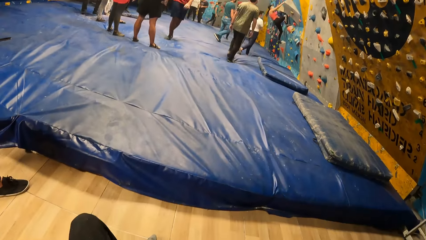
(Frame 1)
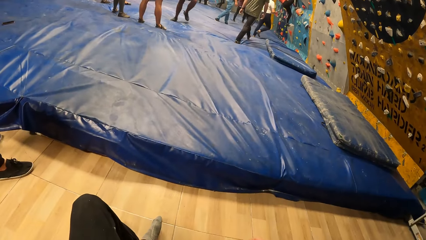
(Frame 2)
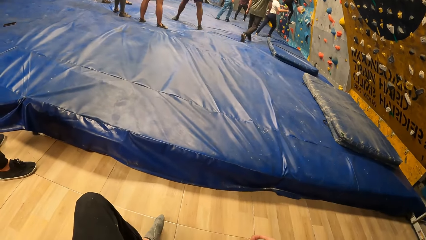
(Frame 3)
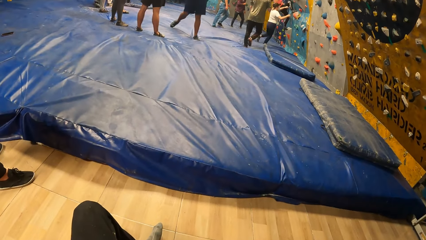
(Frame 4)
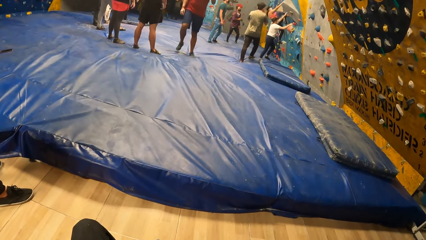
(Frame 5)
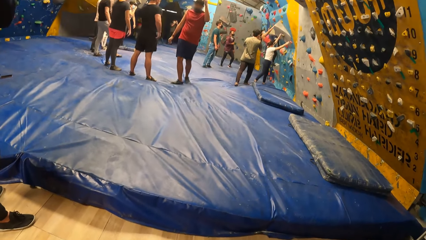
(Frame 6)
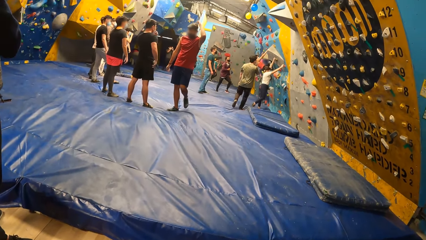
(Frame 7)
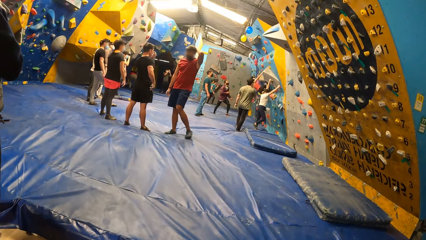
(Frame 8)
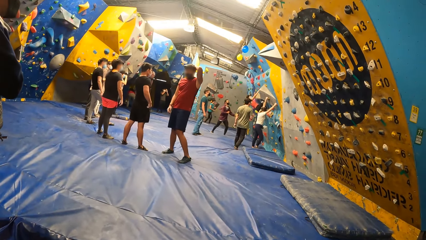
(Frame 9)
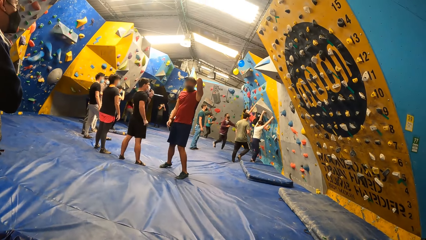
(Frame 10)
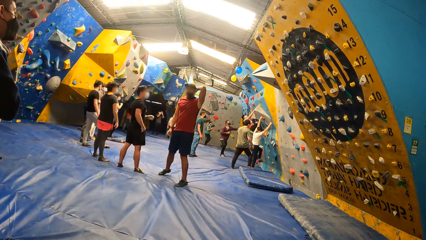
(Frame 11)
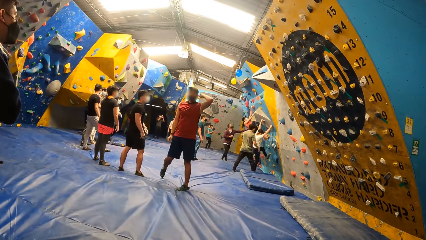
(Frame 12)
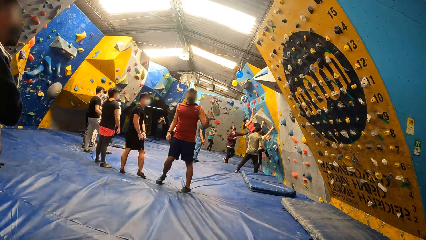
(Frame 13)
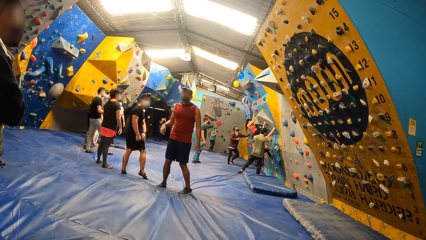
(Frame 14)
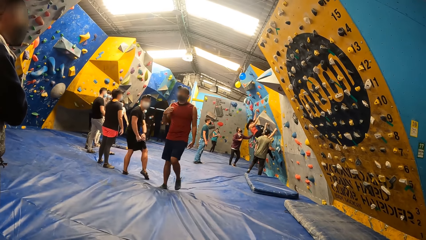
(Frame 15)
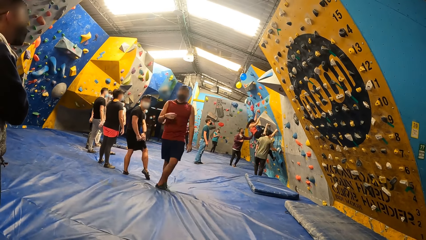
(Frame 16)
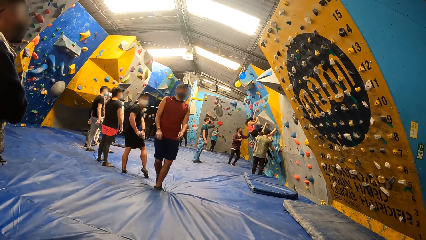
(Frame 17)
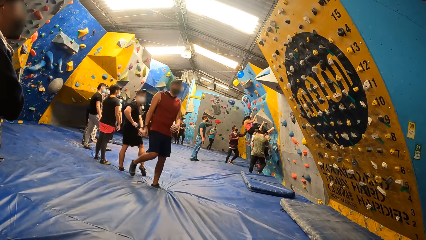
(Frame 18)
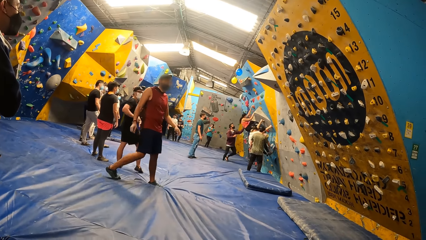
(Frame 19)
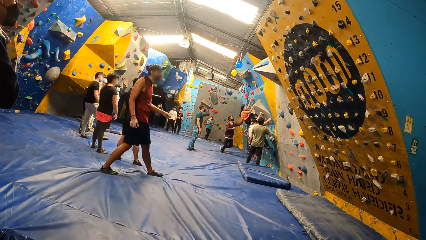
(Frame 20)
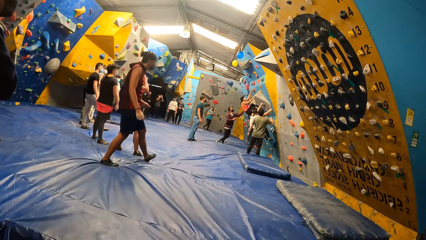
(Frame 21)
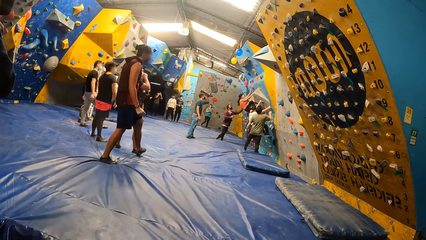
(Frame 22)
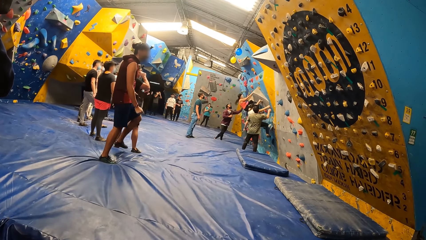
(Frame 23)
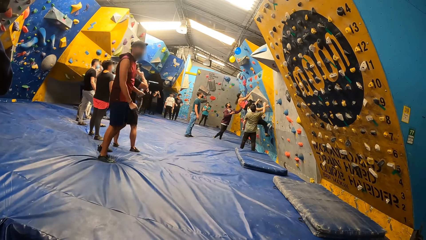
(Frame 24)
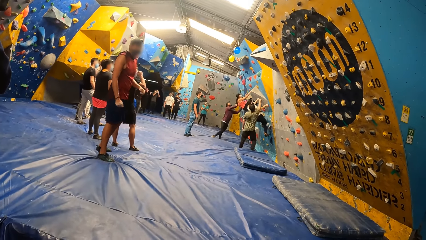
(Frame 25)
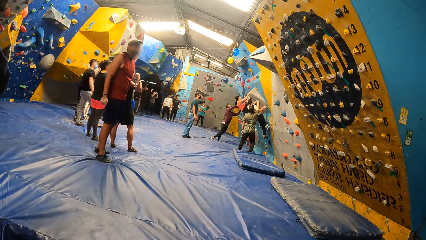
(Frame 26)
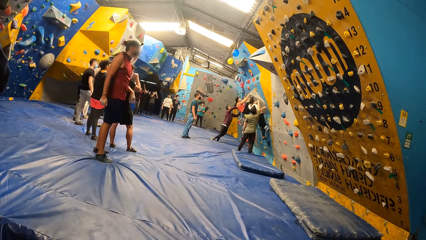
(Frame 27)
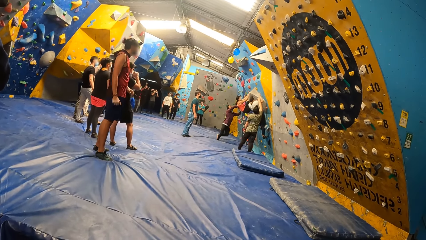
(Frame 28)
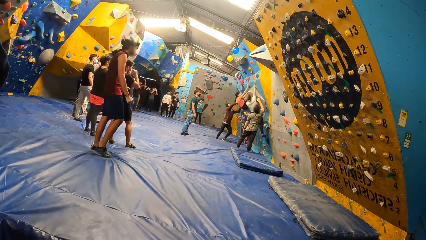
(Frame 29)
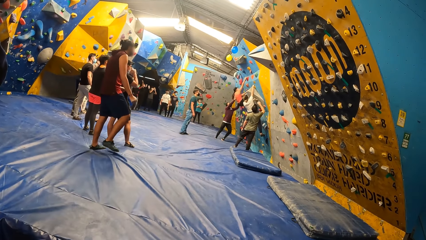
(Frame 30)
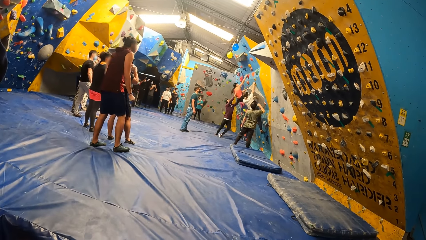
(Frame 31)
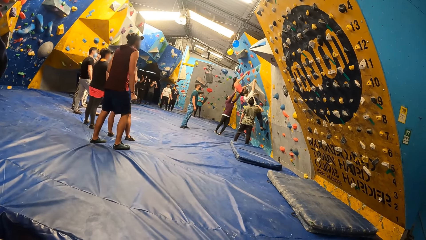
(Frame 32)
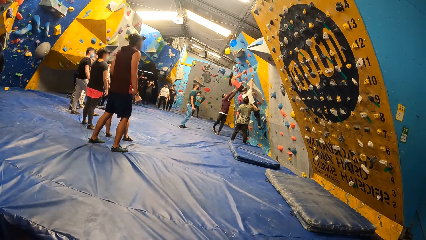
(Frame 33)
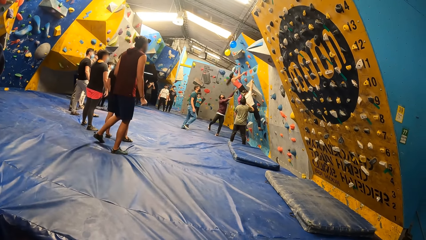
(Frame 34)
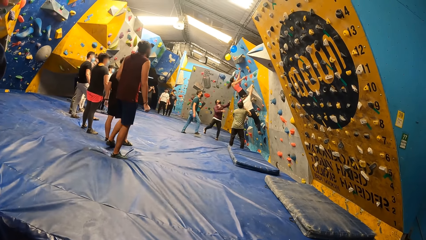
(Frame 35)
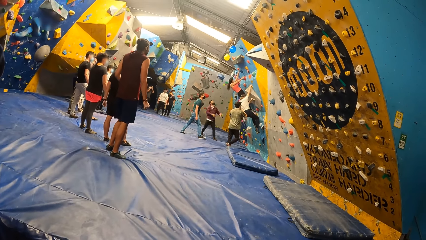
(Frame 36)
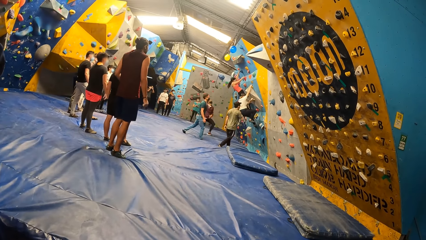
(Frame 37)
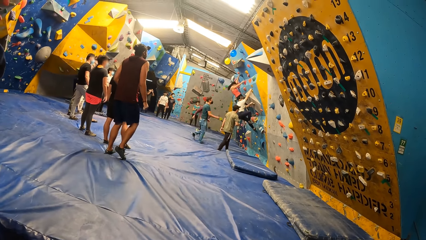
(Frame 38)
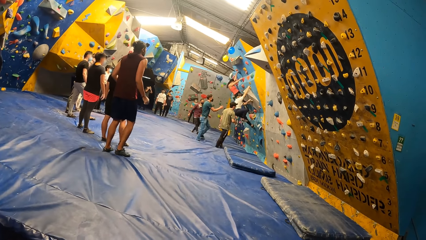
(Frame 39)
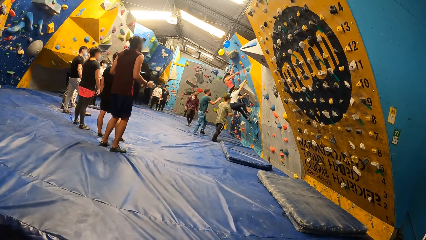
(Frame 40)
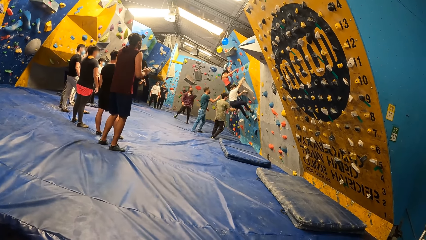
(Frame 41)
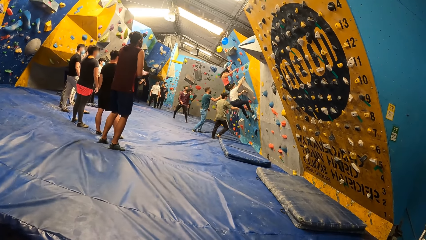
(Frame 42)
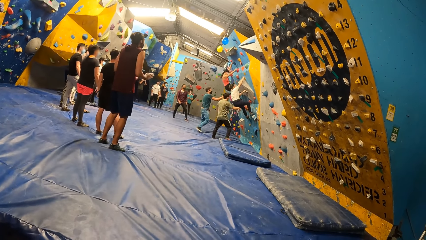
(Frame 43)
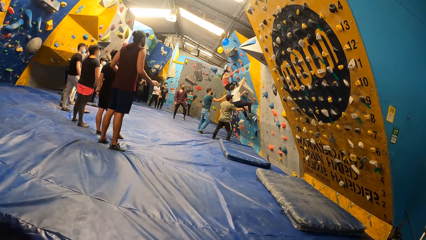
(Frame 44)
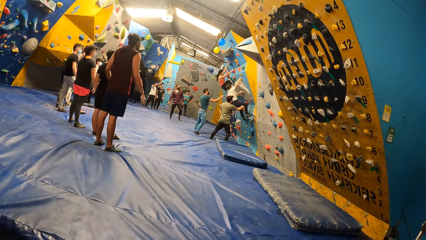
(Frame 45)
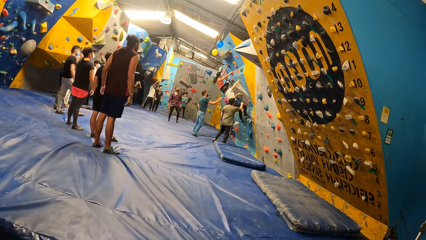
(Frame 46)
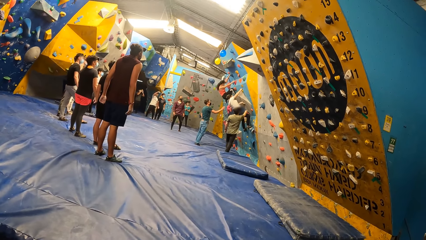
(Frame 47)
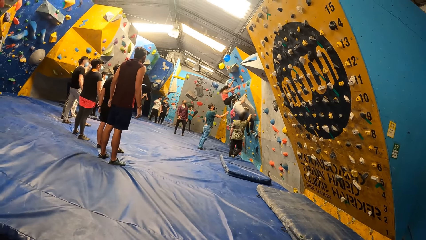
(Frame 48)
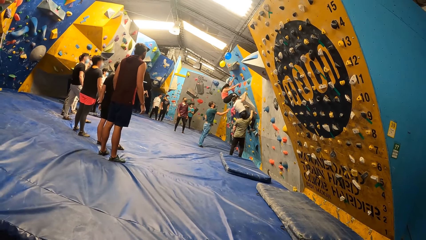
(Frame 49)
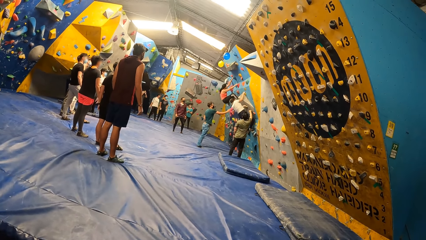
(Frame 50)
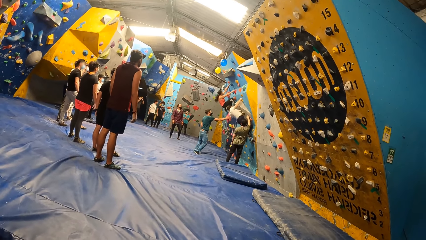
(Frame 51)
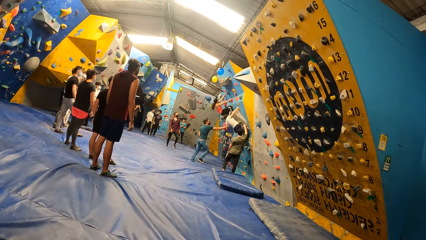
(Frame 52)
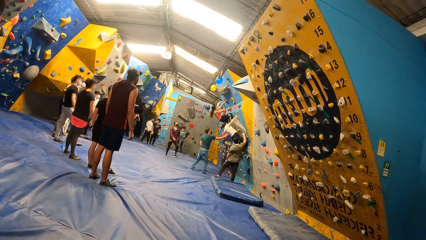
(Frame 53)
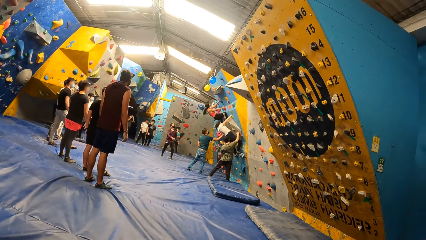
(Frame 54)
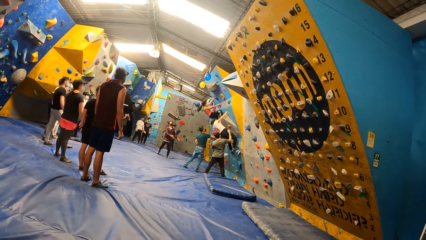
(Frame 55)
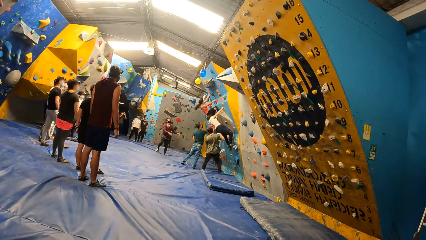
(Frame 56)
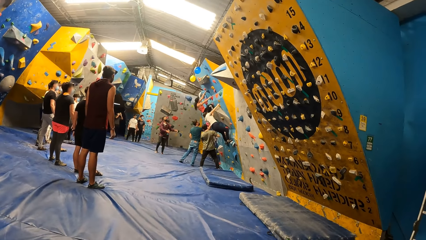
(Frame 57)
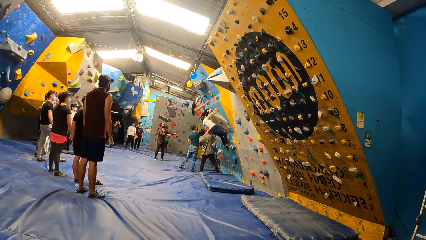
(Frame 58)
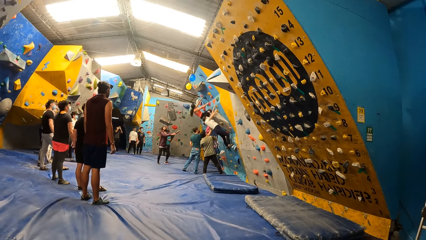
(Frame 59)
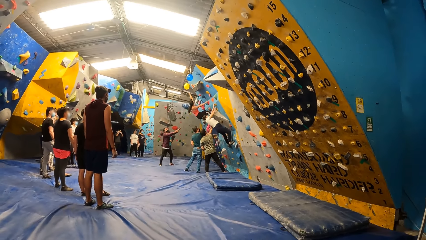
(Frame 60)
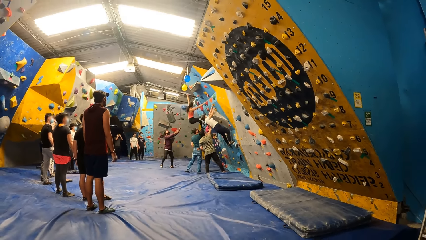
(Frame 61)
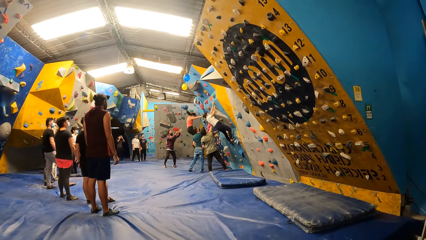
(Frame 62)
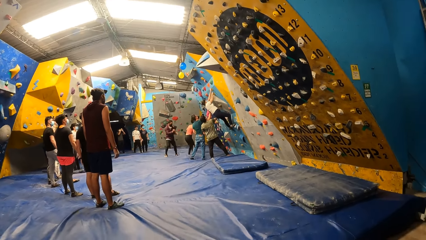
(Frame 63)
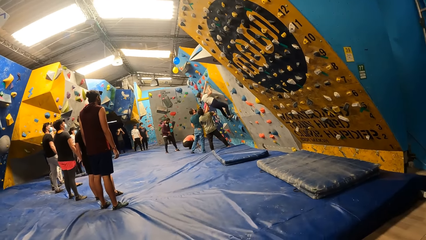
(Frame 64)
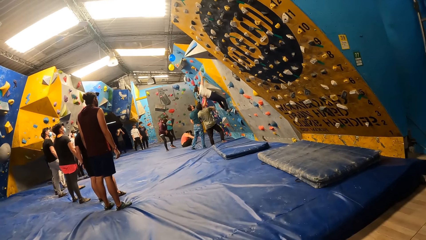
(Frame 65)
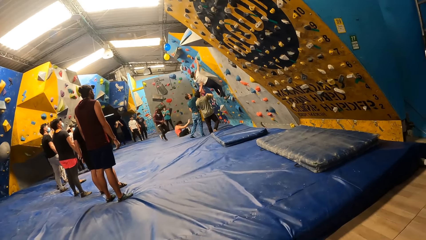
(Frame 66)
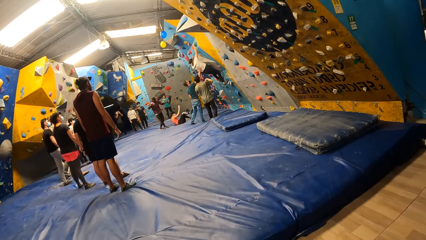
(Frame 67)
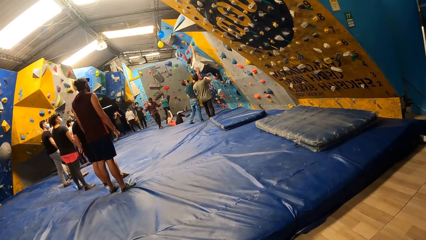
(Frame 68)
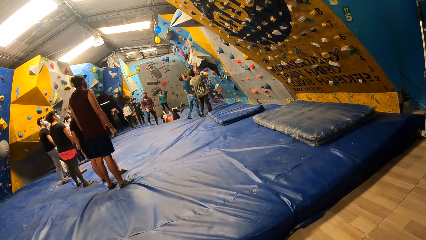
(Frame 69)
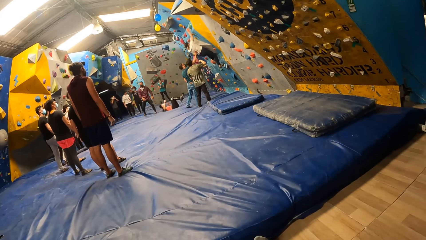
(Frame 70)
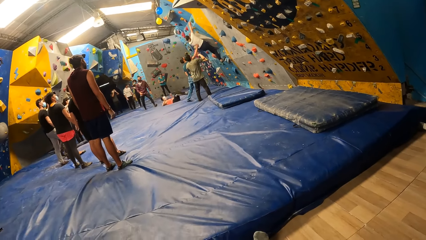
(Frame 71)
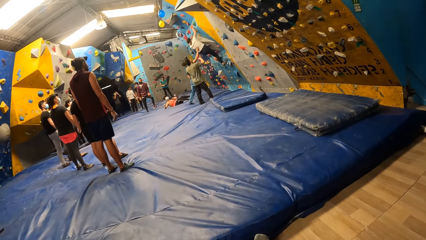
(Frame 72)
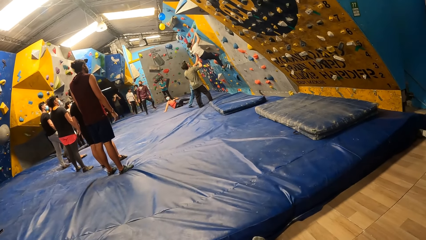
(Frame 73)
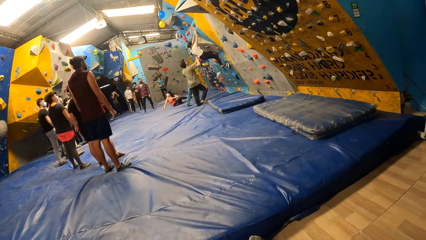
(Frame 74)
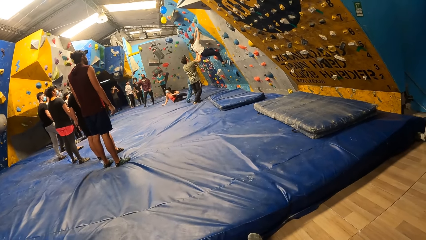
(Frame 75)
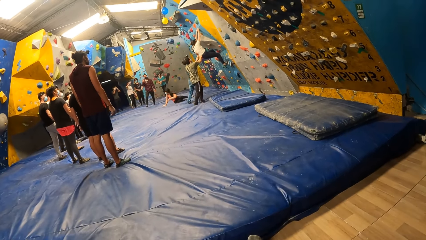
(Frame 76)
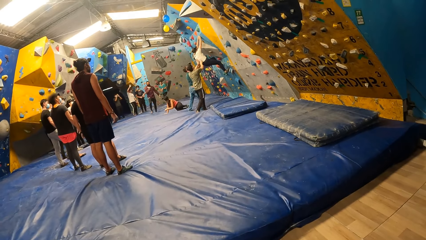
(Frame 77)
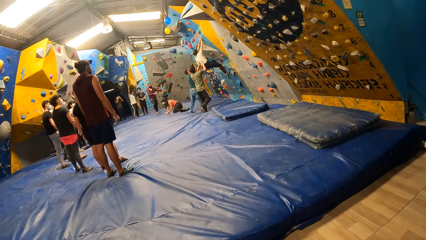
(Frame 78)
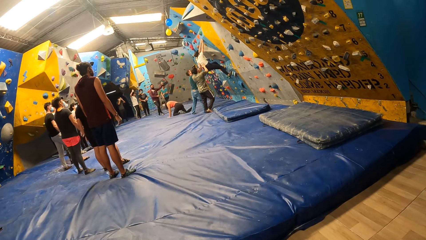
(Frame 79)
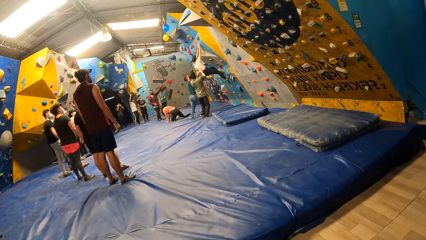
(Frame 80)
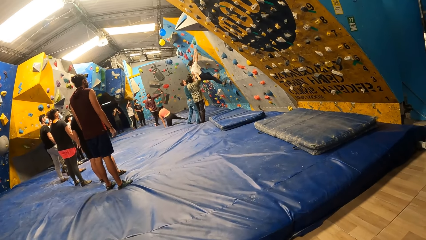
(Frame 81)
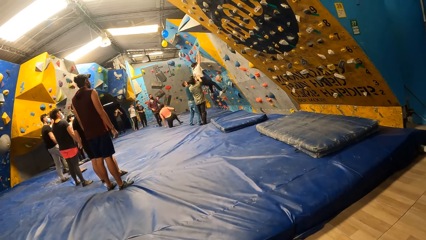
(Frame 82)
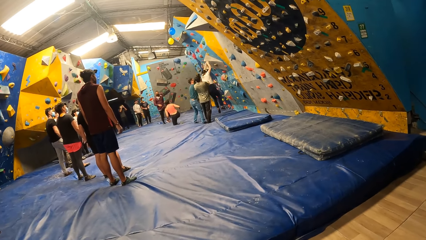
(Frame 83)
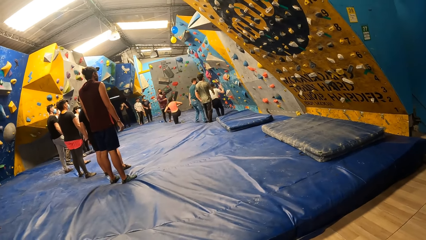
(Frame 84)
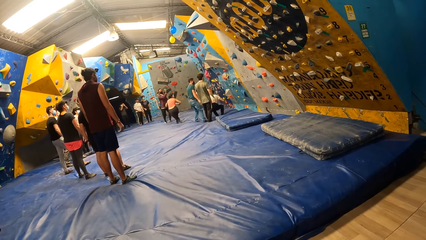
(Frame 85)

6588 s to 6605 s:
A woman boulders the wall. A man interacts with another woman. Another man interacts with the first woman. A third man interacts with the first woman.
